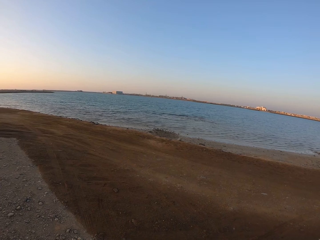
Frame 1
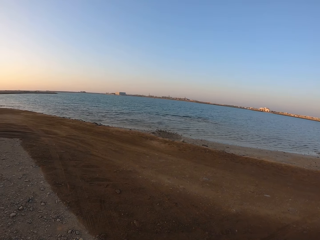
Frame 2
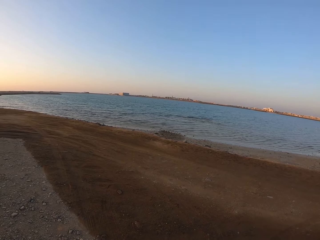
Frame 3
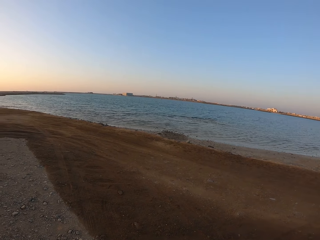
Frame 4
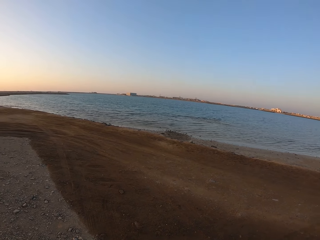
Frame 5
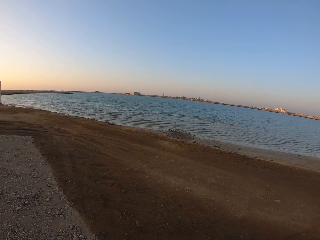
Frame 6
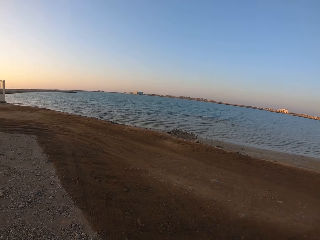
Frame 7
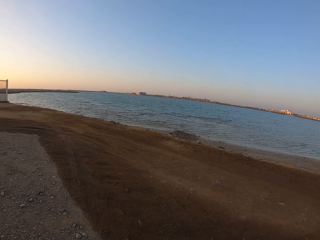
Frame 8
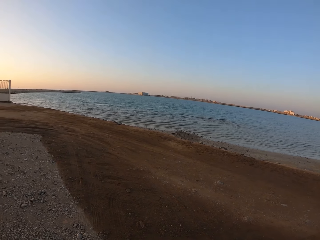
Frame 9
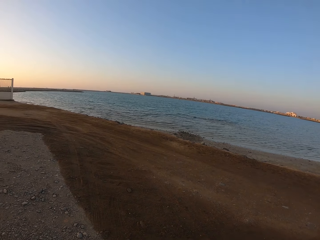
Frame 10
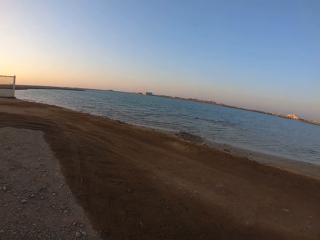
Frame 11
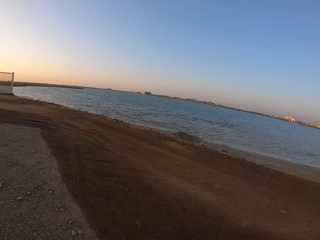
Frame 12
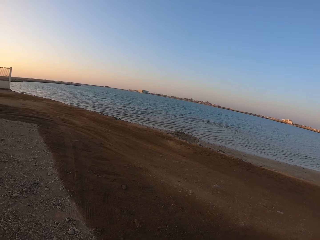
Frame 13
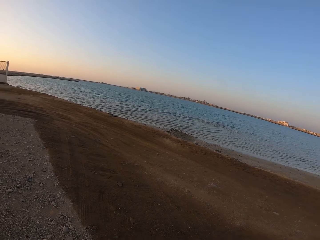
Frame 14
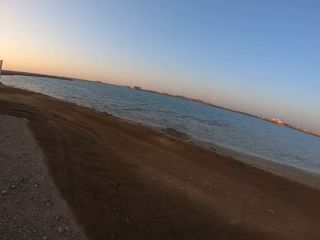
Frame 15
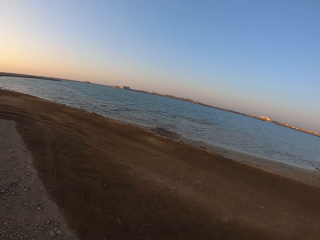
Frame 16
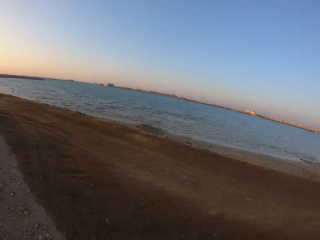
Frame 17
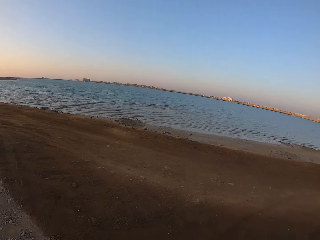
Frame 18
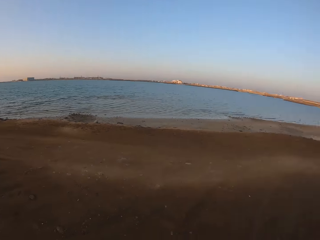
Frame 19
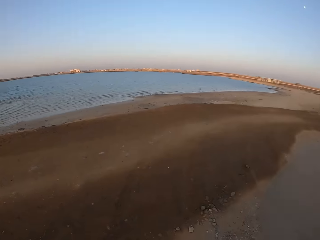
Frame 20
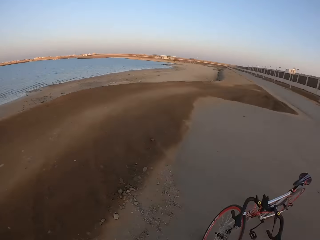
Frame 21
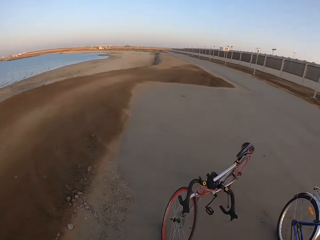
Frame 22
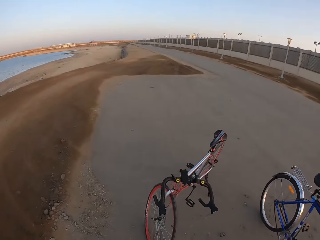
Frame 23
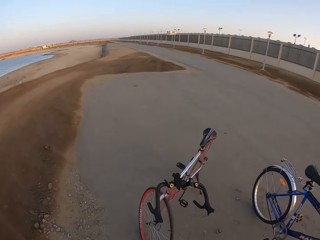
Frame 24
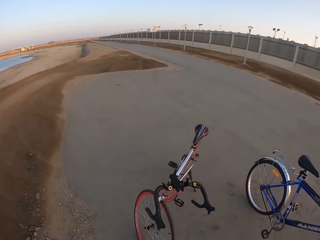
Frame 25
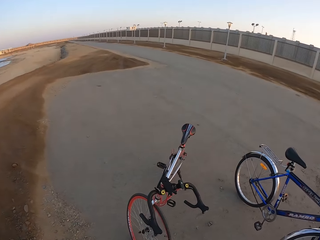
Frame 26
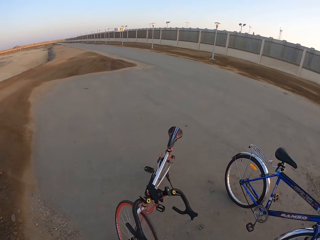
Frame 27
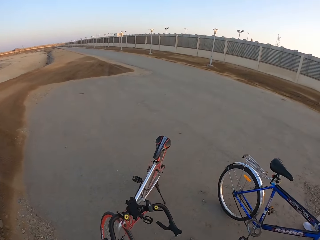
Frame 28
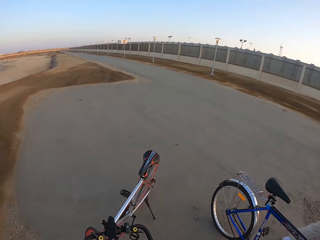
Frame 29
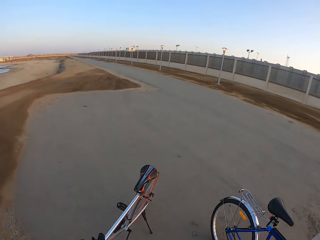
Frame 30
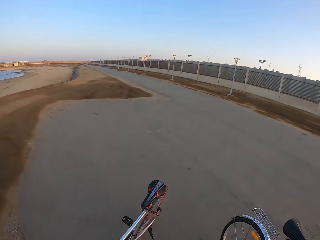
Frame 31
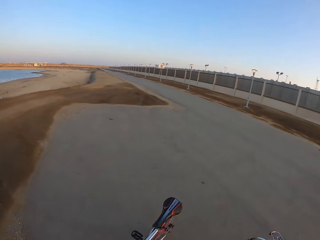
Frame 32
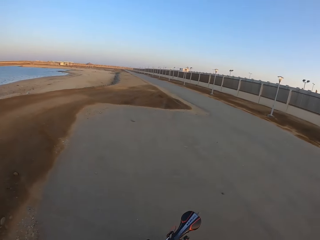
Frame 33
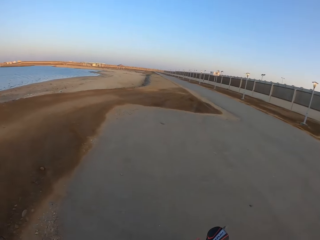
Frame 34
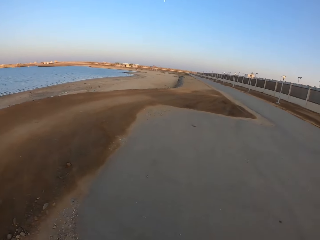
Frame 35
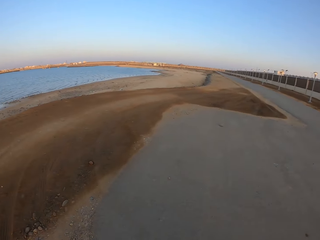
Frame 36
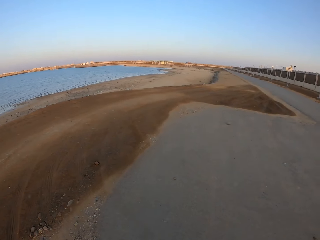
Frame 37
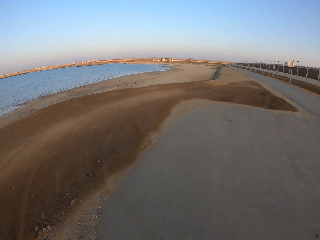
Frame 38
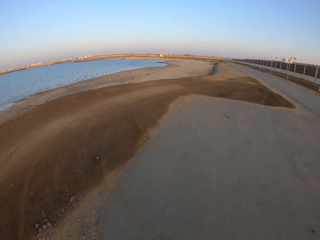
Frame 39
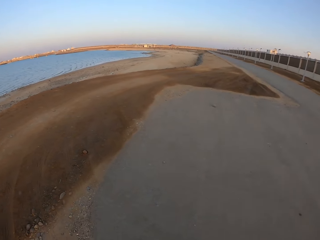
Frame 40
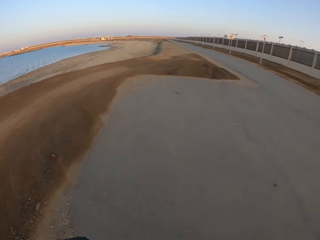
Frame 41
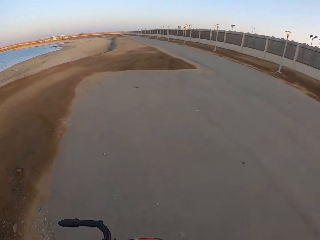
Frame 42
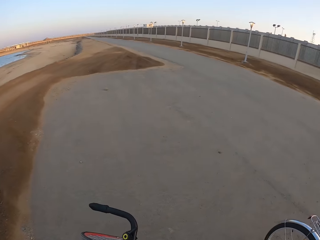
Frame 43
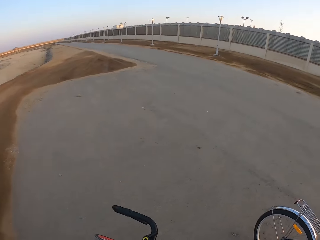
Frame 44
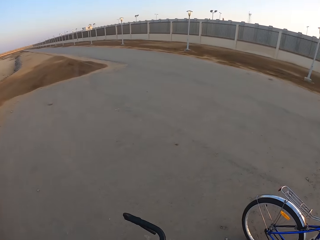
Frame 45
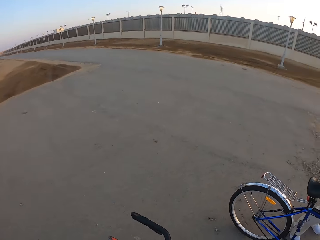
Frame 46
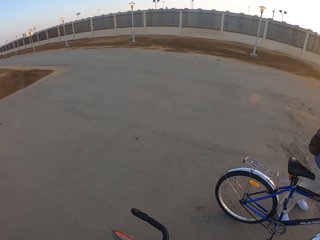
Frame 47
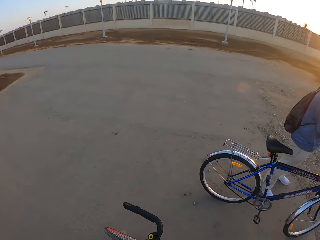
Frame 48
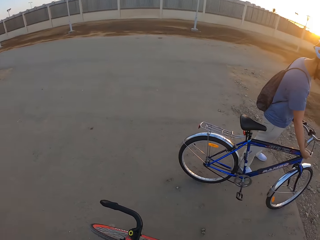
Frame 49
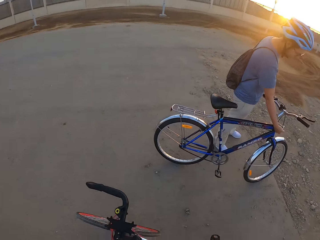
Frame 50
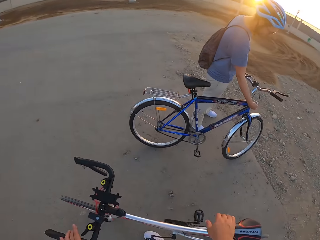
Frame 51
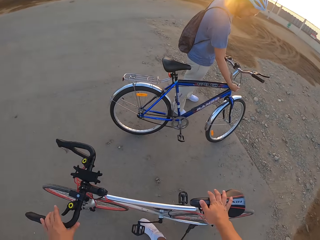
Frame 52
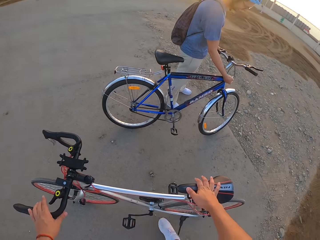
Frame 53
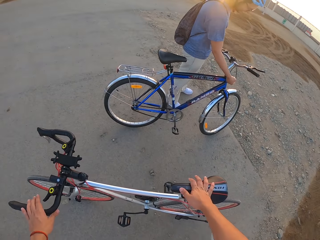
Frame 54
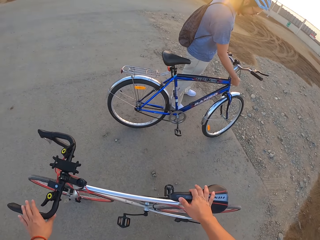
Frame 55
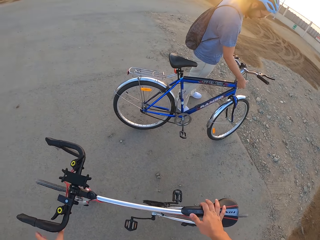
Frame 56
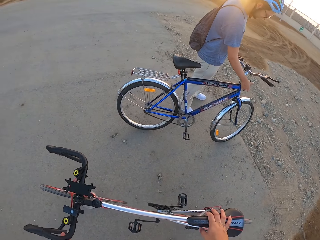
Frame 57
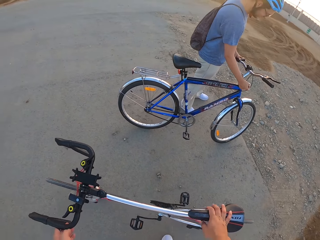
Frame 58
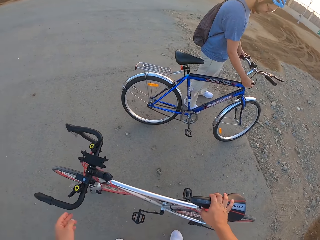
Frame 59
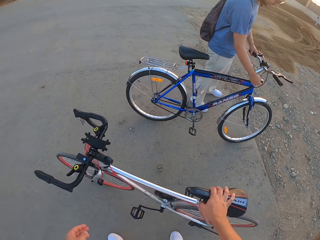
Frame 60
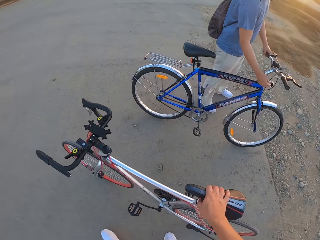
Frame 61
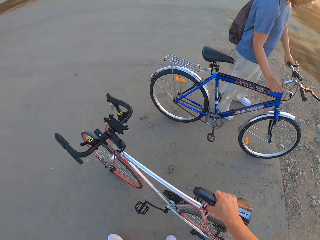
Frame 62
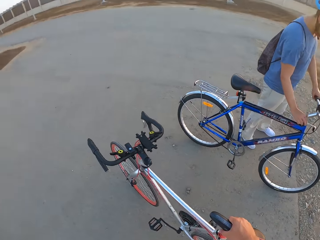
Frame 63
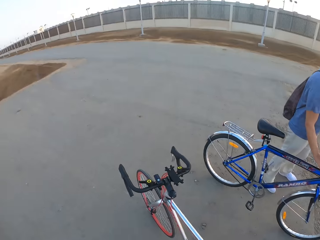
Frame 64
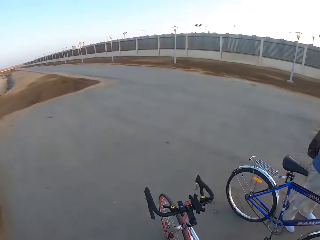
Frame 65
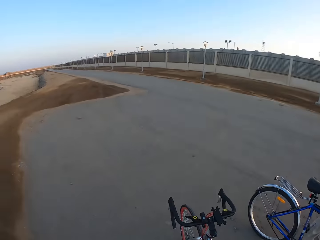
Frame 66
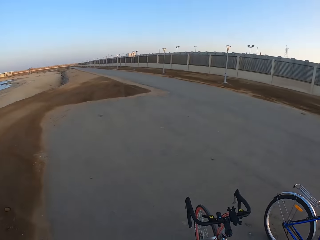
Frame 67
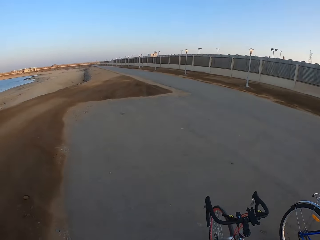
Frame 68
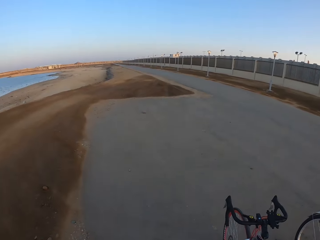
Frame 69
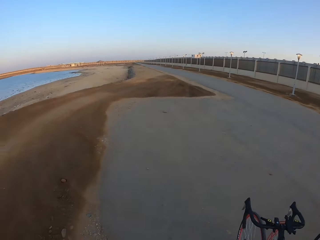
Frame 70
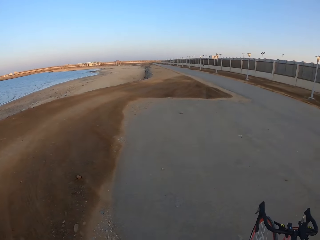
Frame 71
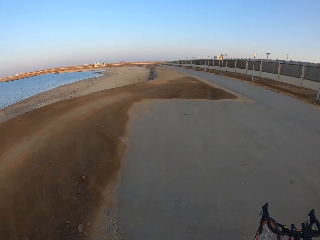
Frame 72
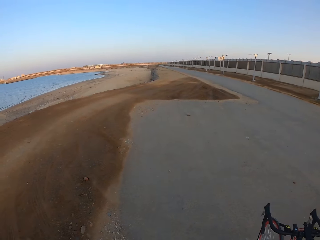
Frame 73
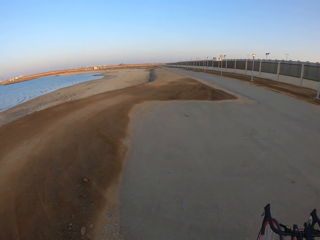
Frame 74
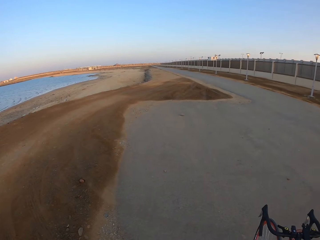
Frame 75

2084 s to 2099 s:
The camera wearer holds the bike. They touch the bicycle.

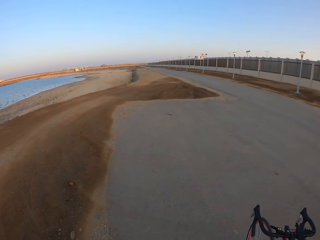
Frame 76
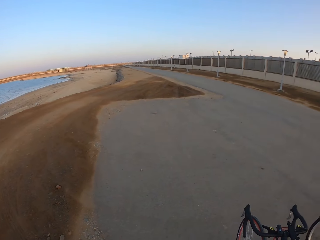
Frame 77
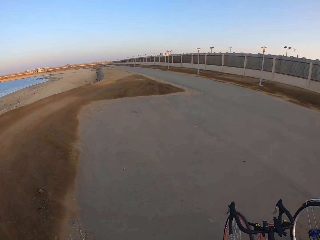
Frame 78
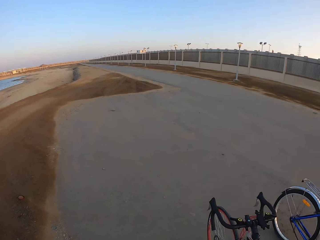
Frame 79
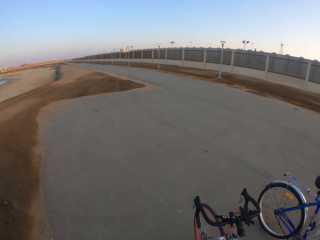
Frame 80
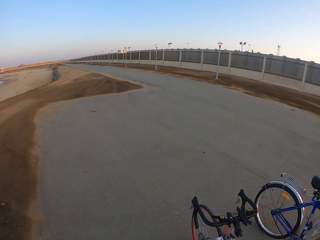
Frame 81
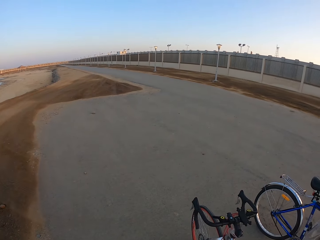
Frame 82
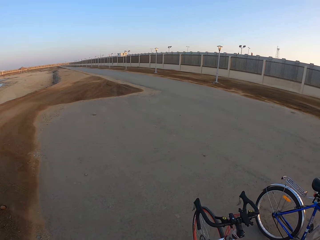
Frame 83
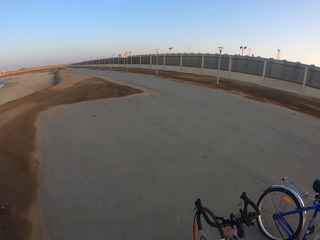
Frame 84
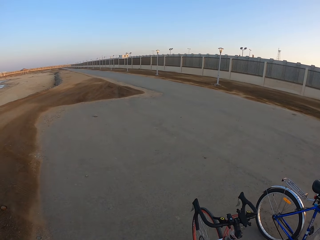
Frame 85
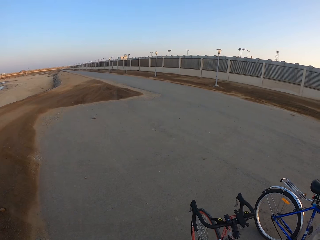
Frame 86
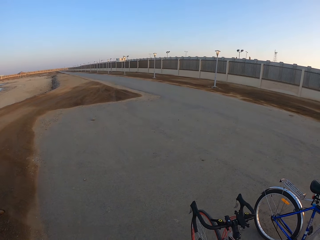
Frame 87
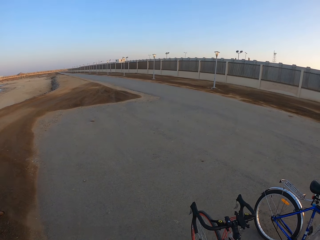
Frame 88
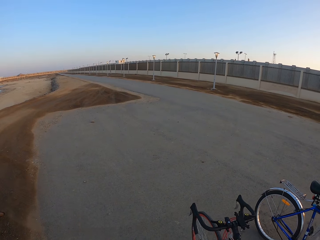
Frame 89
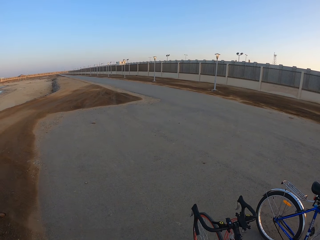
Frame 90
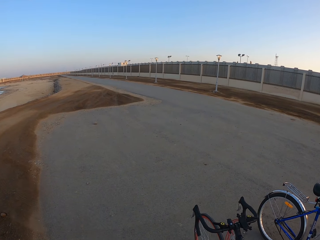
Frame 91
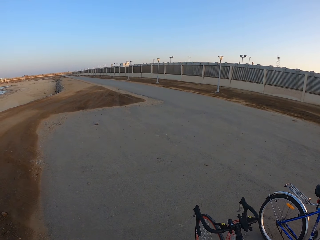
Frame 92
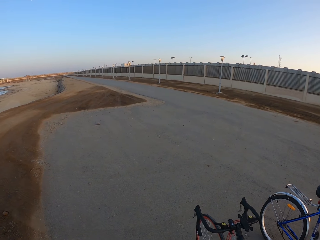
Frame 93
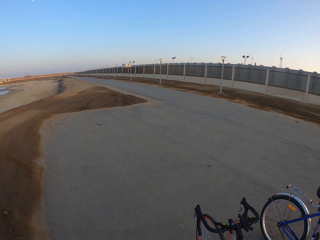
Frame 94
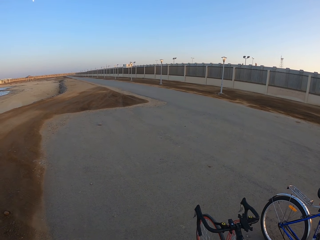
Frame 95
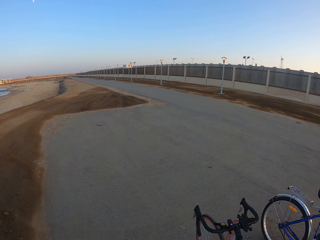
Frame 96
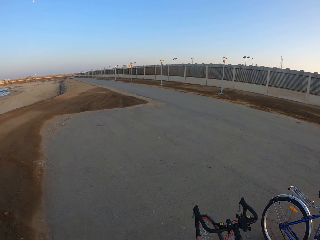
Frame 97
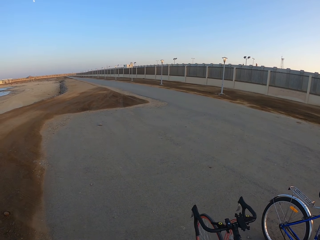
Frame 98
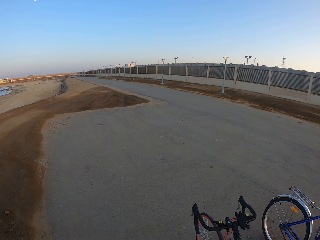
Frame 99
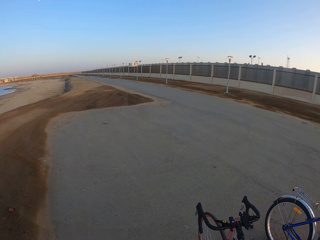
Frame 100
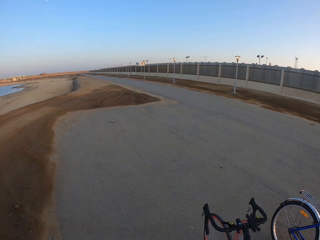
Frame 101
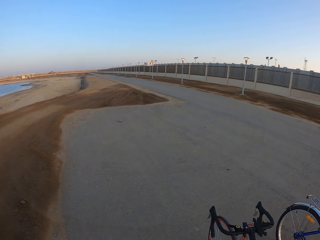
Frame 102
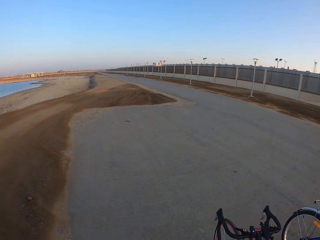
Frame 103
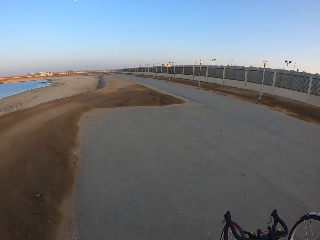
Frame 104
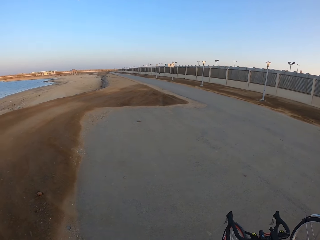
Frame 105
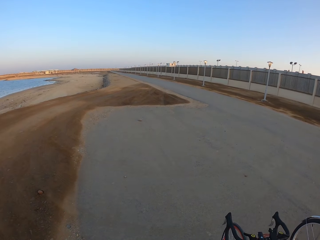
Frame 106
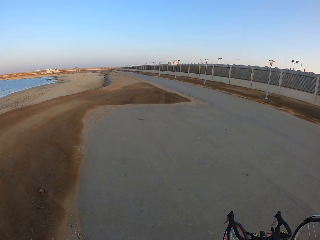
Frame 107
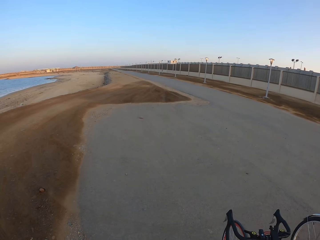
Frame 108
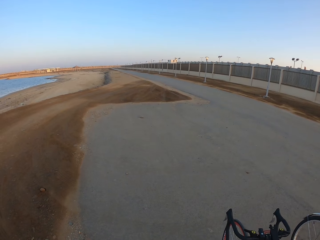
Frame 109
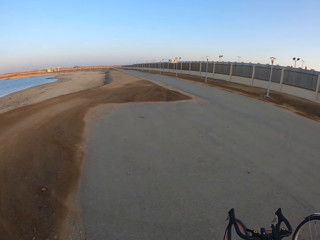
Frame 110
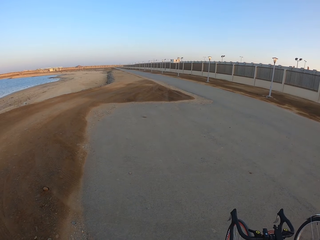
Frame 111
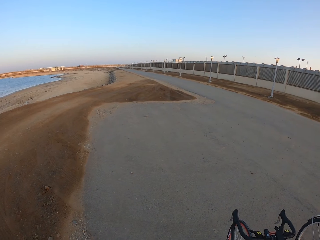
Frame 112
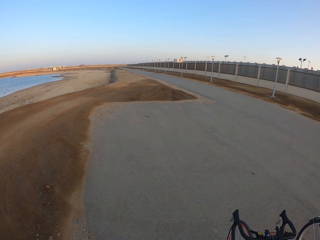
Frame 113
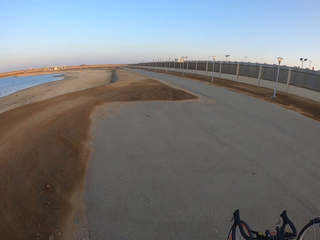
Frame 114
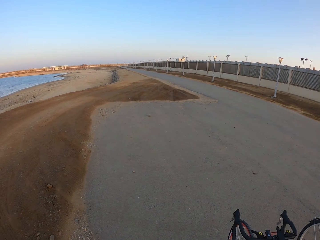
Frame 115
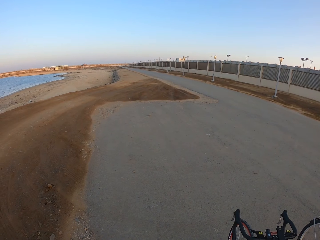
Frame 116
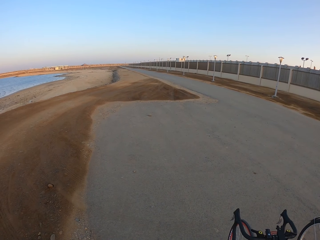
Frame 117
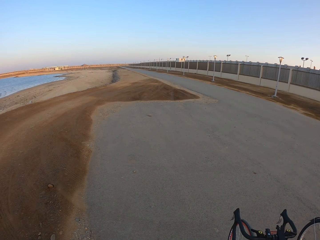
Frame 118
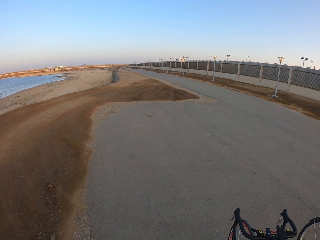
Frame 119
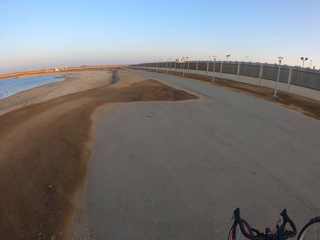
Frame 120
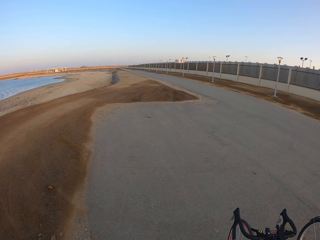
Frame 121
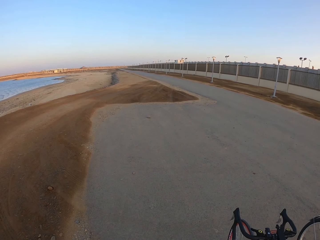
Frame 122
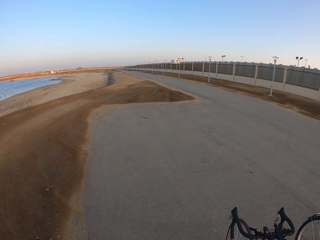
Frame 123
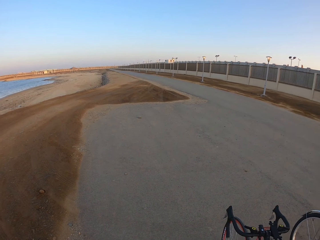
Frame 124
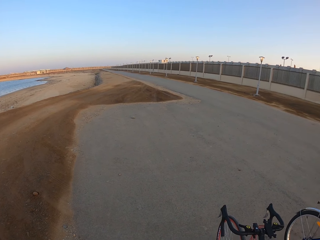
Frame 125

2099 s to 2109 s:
The camera wearer looks around.
